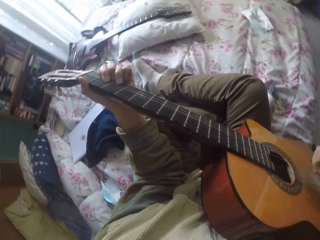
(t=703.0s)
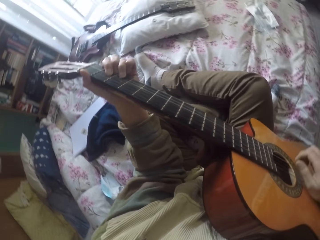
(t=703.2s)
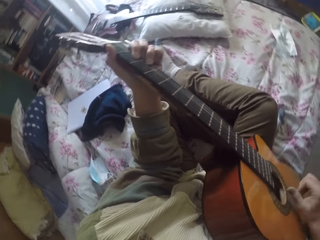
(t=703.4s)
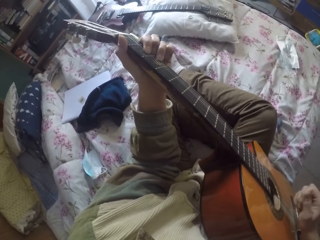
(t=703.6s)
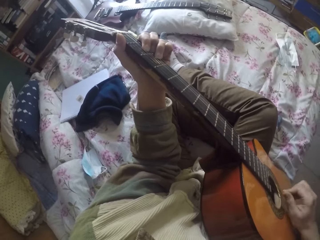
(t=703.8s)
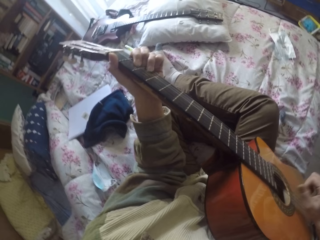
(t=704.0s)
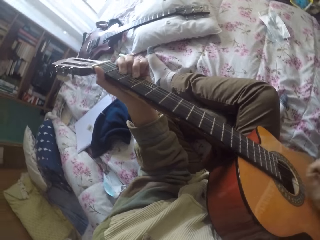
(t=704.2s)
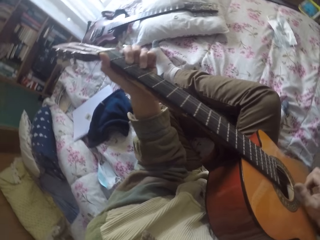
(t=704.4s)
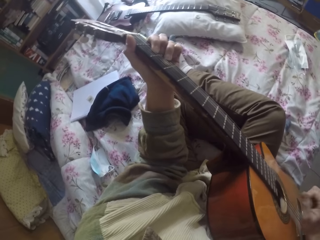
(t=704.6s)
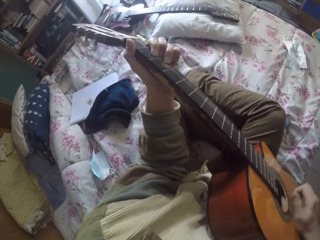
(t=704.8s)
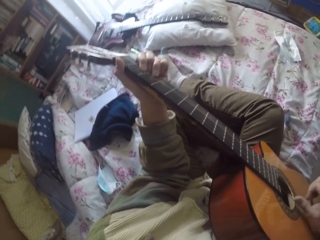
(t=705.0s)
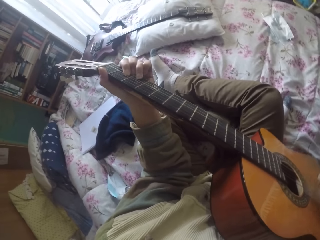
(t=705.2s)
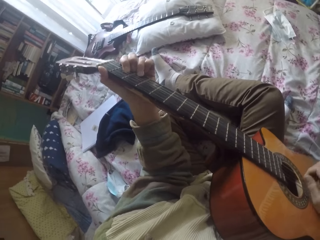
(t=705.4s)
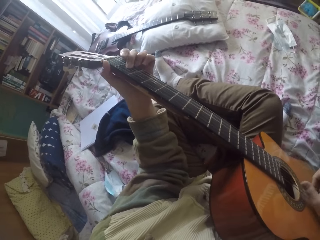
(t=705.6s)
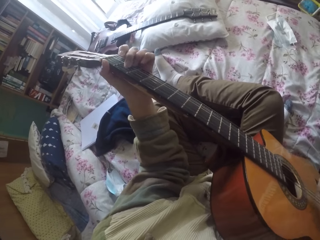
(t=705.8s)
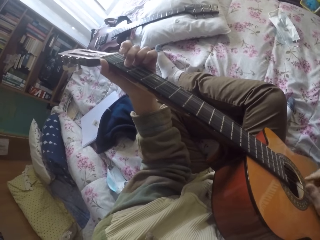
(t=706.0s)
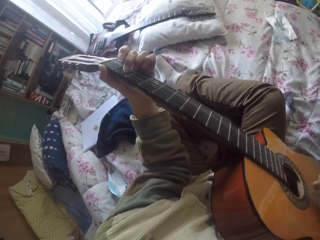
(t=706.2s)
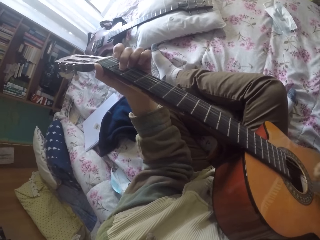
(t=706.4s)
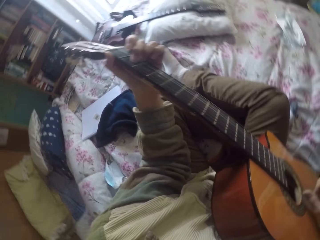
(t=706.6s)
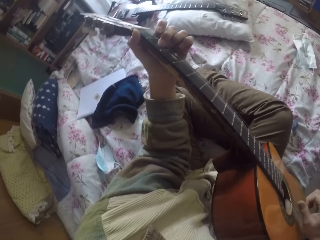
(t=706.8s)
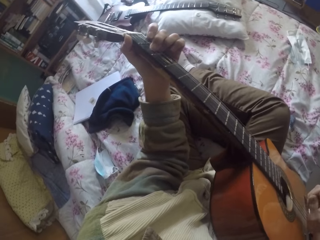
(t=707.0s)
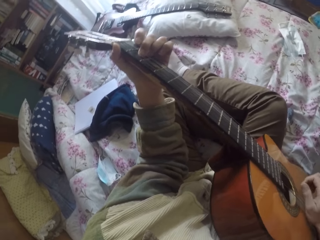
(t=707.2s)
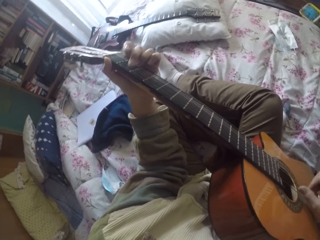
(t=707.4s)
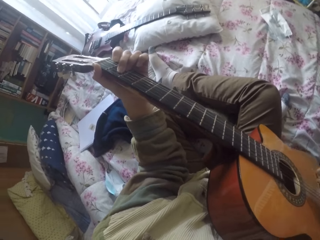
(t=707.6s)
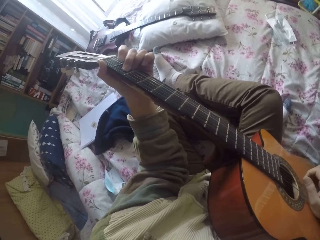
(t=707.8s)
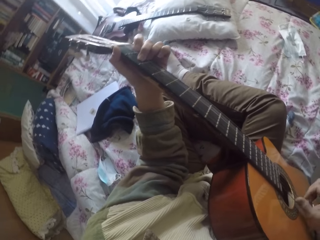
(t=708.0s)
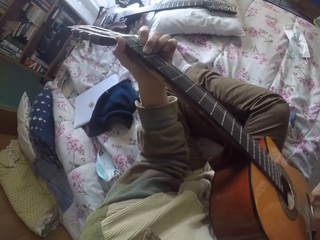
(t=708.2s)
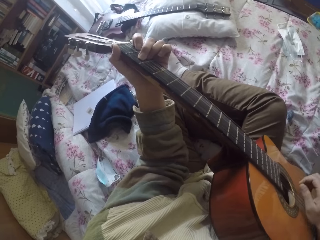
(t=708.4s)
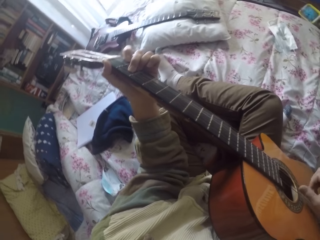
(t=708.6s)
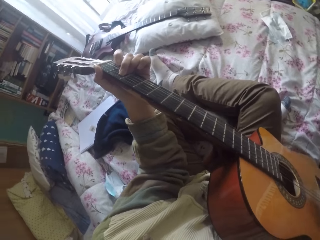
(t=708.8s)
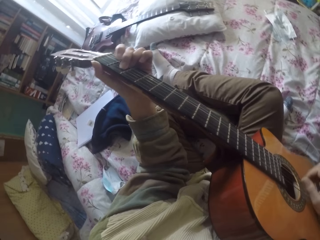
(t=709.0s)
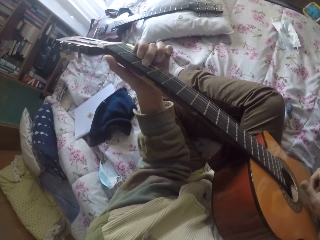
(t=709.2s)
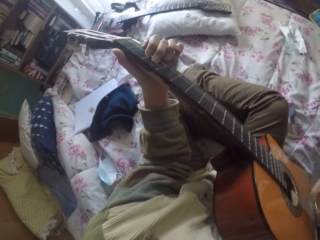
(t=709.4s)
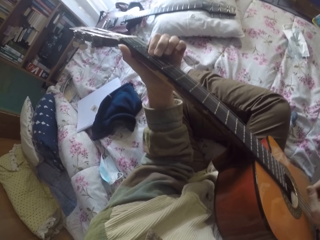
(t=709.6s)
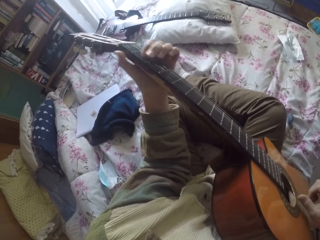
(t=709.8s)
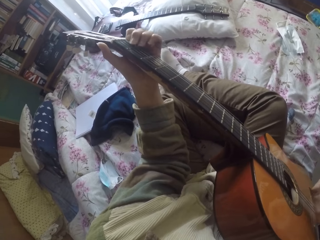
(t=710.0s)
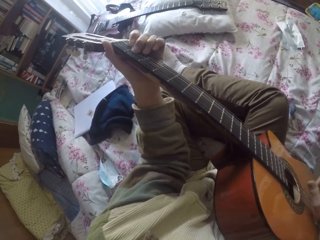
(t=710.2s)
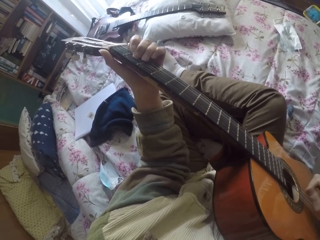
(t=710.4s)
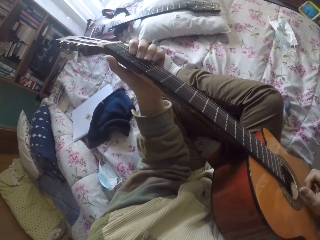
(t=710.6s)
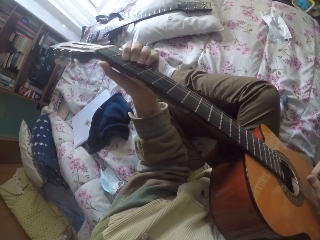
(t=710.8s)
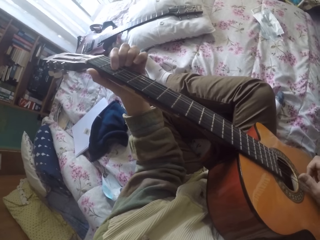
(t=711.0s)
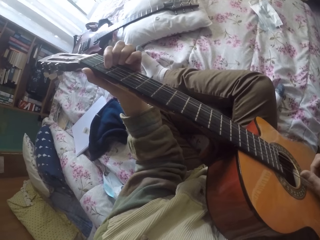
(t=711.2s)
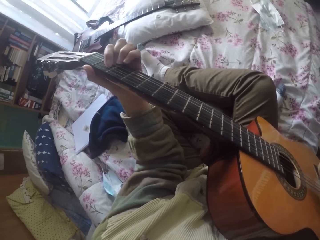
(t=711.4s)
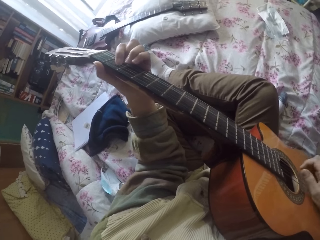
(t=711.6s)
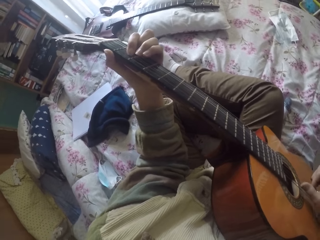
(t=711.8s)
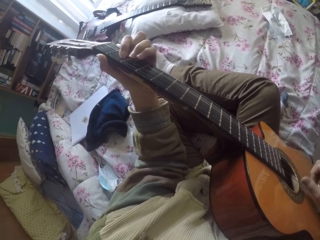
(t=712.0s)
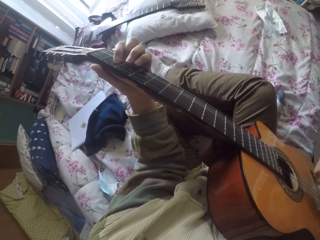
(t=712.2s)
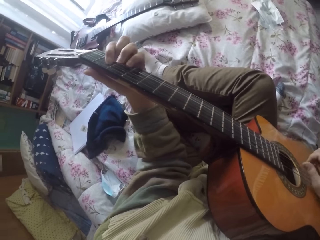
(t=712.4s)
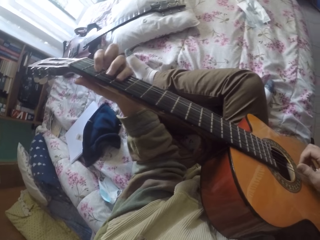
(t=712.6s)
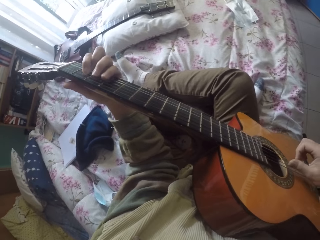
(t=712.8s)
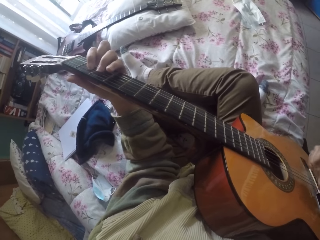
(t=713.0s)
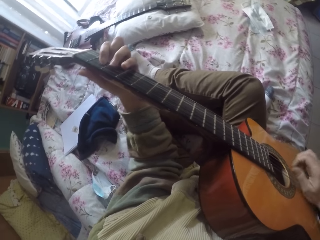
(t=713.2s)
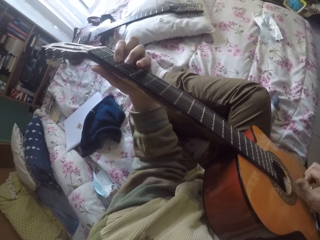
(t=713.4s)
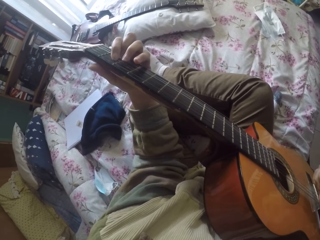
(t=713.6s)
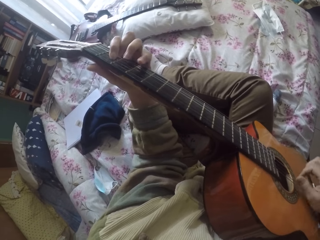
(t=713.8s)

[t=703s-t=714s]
The camera wearer plays the guitar strings with the right hand.

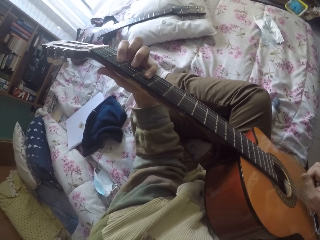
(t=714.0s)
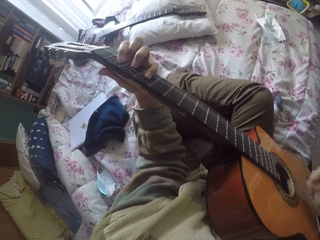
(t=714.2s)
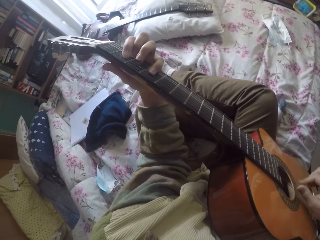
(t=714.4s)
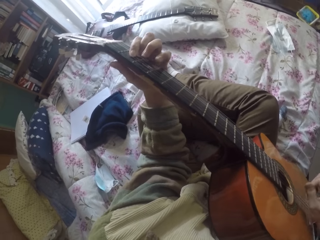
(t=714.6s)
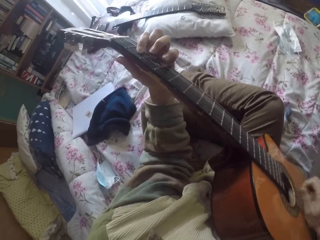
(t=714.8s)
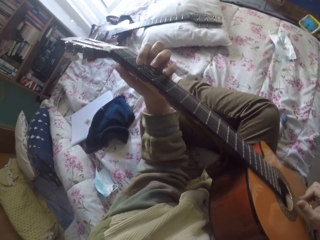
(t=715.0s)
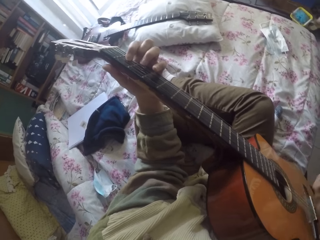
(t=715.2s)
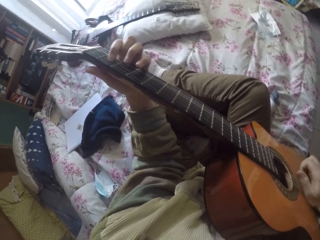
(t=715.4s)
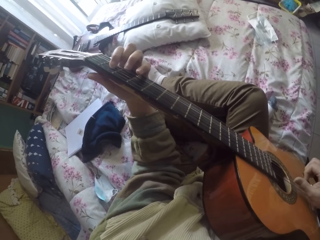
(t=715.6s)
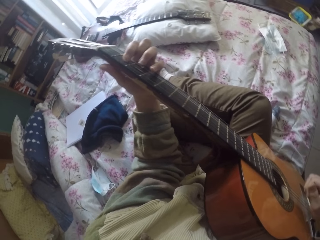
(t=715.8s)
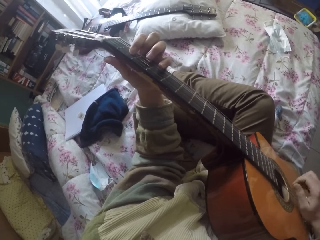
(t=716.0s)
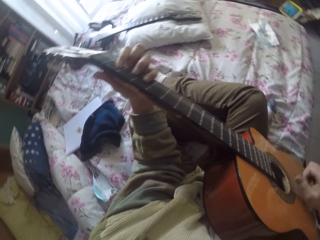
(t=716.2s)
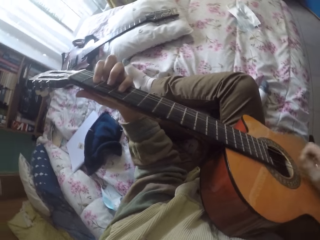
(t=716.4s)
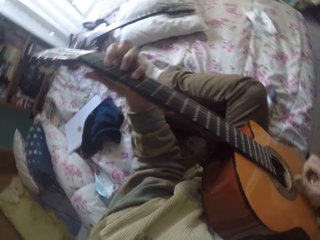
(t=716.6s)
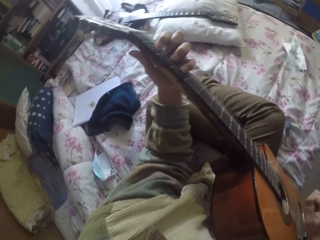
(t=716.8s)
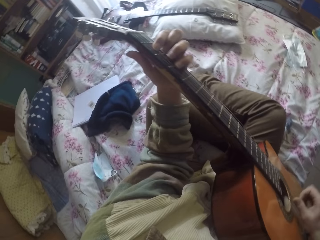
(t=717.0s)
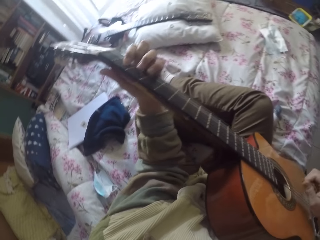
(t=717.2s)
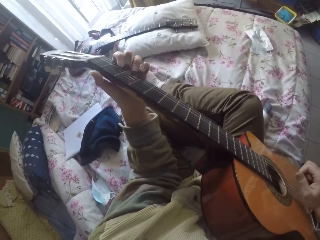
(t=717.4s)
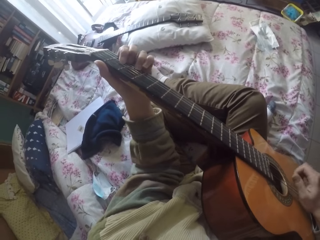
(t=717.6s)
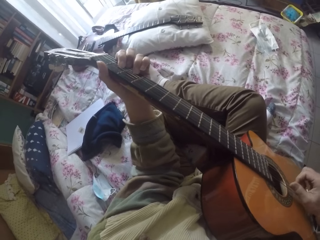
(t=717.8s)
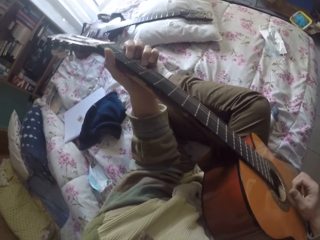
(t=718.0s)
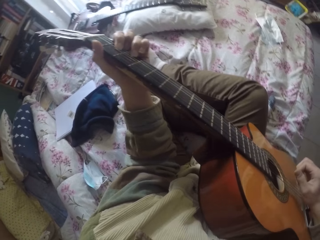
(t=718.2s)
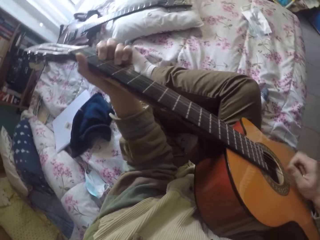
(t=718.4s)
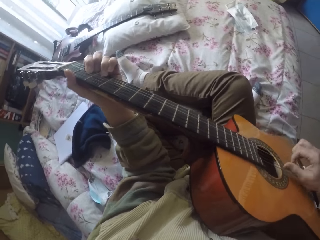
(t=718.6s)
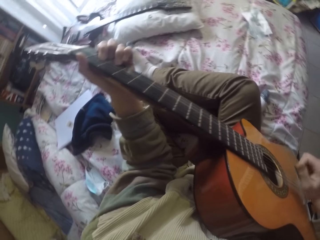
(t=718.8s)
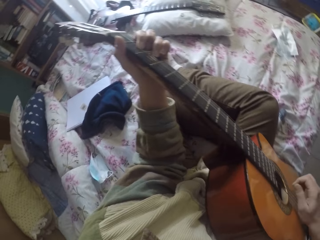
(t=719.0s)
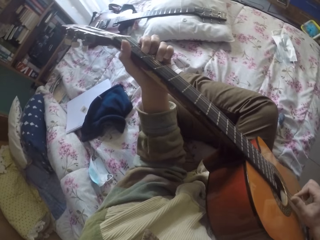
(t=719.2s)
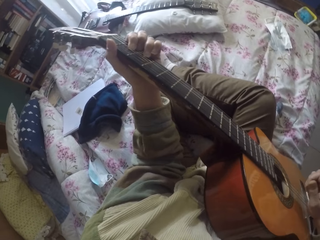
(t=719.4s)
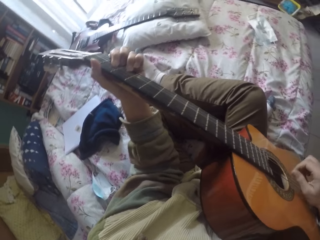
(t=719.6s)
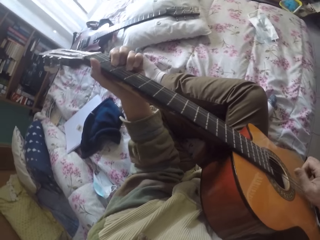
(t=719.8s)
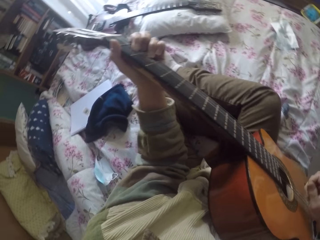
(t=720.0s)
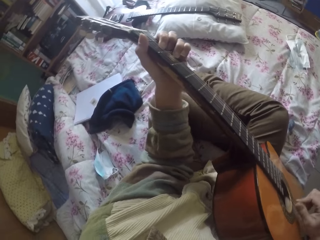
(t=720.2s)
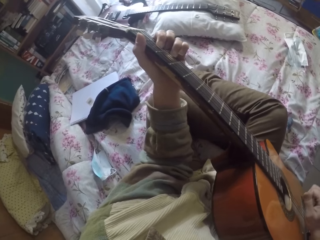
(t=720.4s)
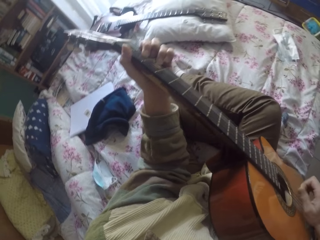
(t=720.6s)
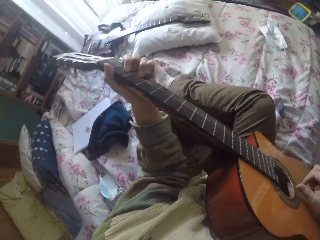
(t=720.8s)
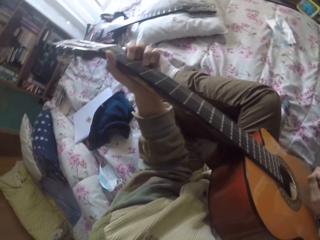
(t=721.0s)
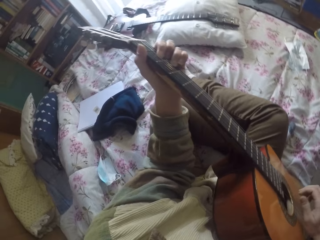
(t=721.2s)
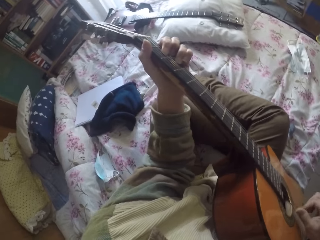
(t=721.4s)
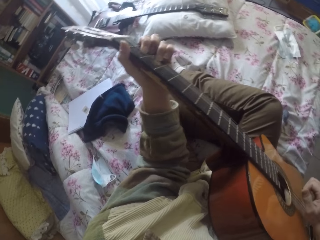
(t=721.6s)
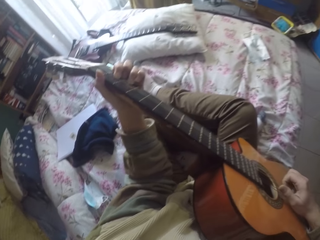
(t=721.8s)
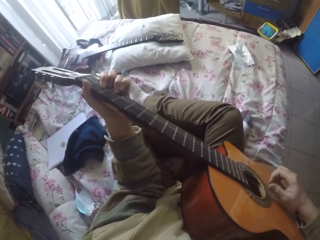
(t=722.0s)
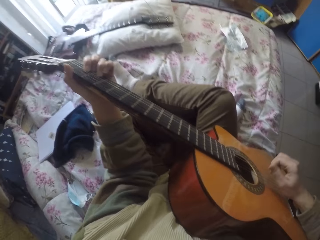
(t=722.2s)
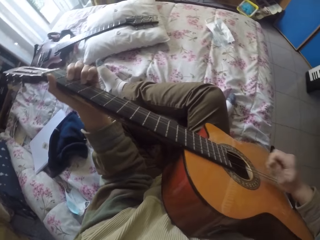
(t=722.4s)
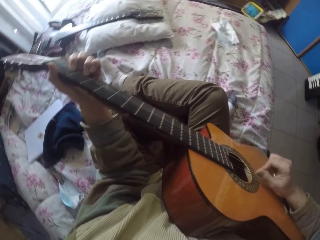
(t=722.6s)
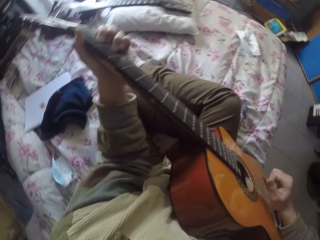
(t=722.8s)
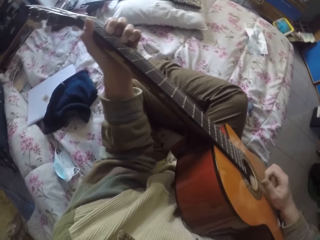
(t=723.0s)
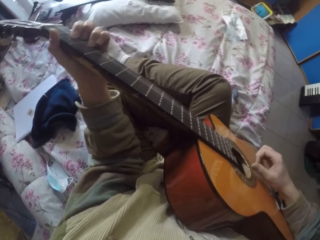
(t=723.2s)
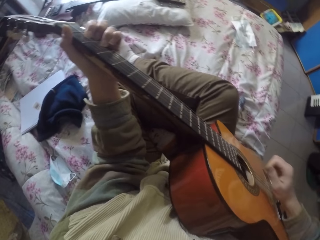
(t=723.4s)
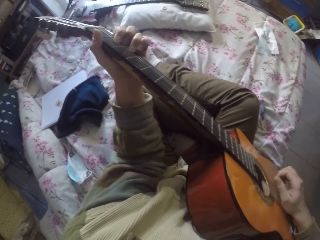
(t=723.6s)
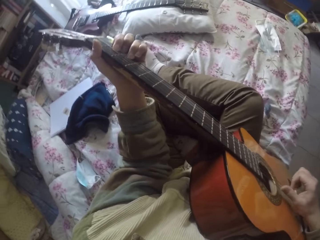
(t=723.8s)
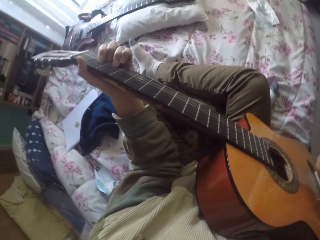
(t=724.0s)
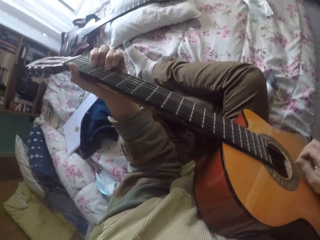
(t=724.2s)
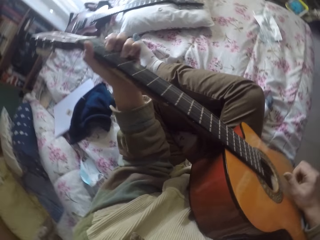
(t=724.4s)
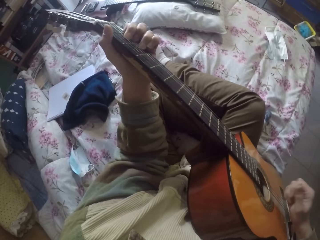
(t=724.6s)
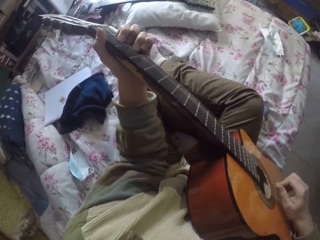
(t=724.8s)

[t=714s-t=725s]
The camera wearer plays the guitar strings with the left hand. They play the guitar strings with the right hand.
